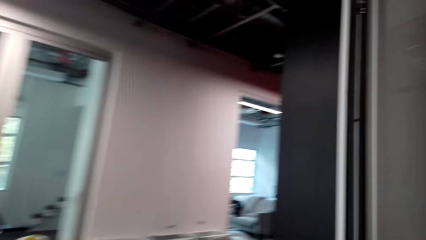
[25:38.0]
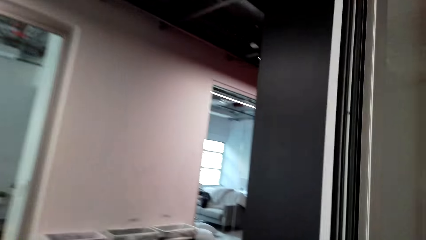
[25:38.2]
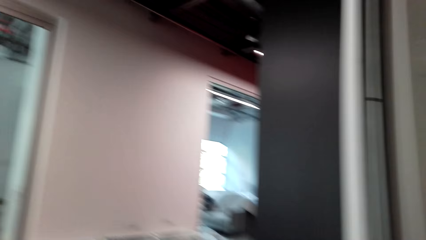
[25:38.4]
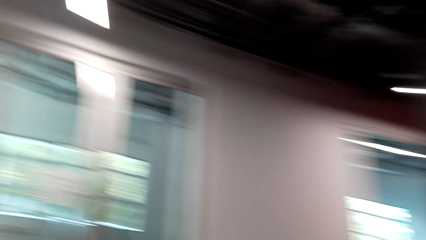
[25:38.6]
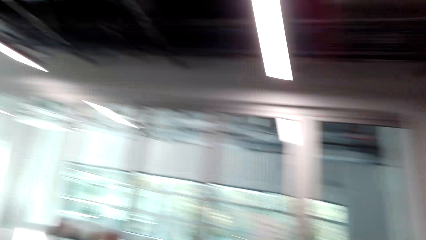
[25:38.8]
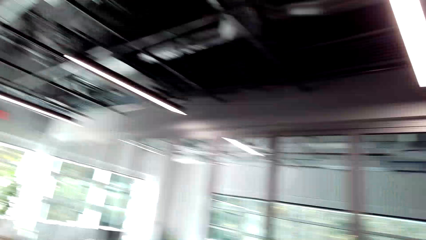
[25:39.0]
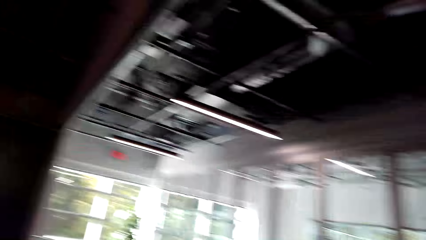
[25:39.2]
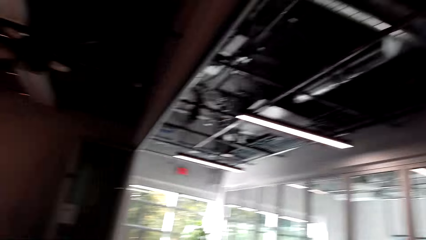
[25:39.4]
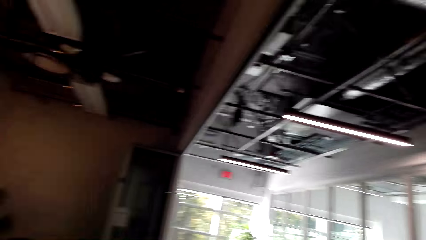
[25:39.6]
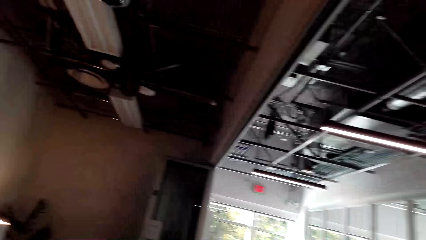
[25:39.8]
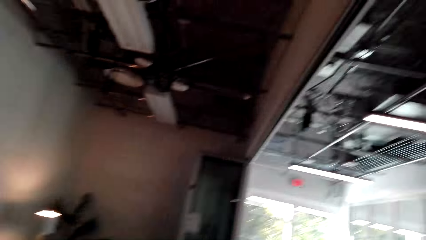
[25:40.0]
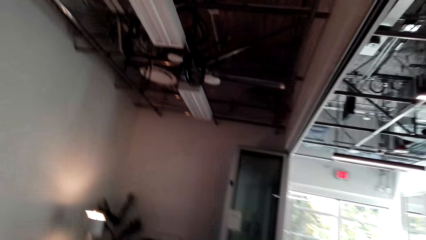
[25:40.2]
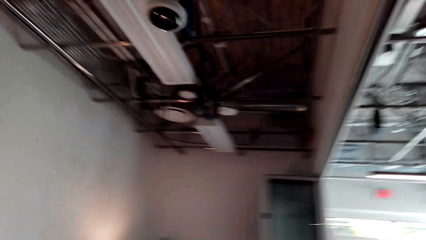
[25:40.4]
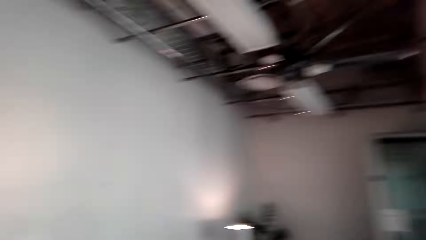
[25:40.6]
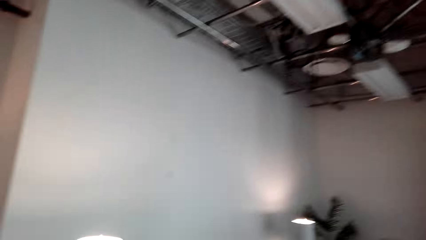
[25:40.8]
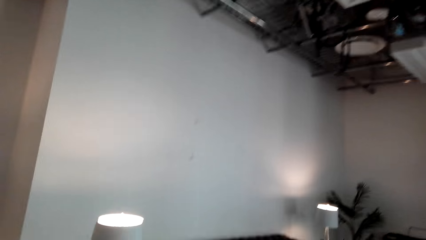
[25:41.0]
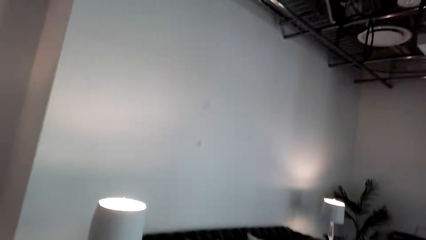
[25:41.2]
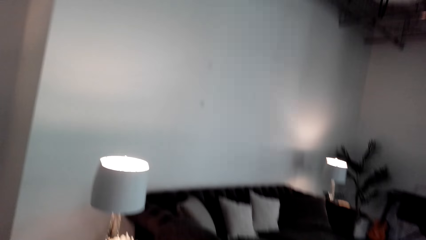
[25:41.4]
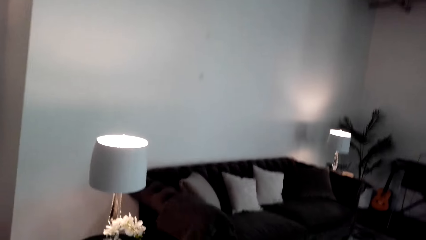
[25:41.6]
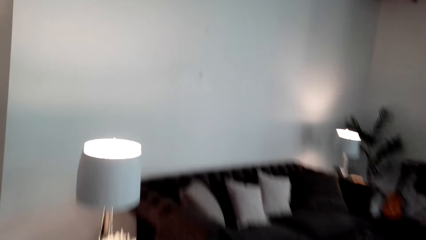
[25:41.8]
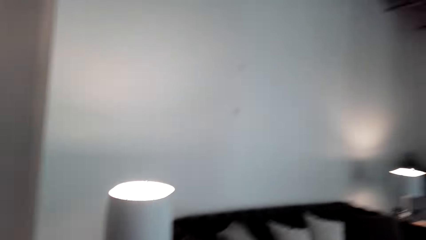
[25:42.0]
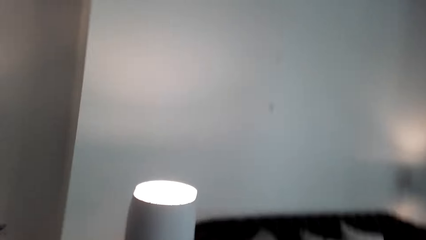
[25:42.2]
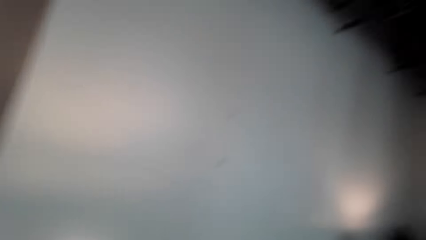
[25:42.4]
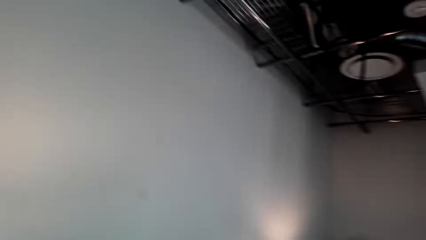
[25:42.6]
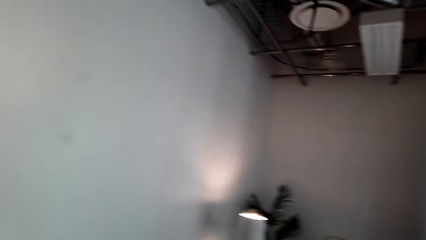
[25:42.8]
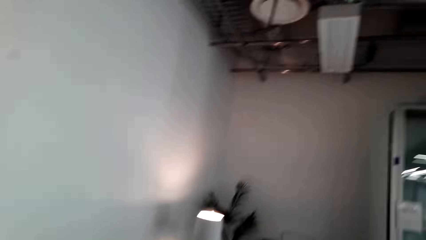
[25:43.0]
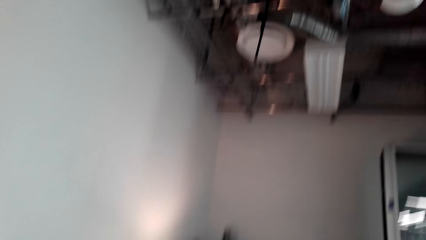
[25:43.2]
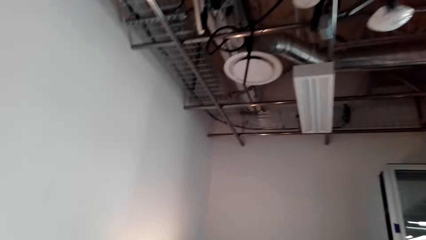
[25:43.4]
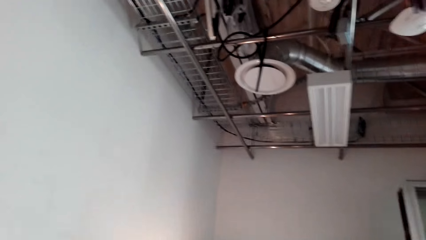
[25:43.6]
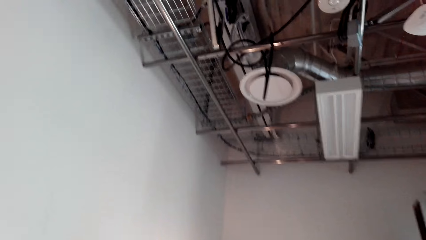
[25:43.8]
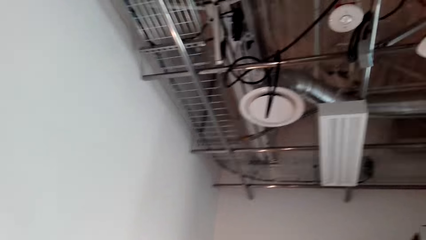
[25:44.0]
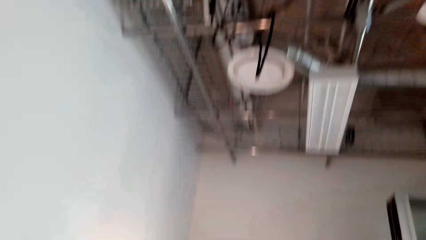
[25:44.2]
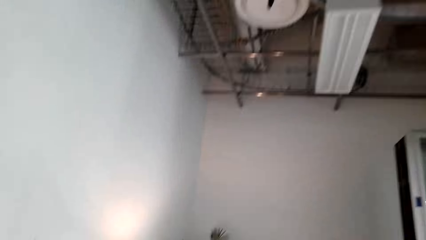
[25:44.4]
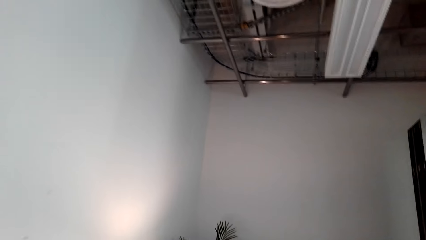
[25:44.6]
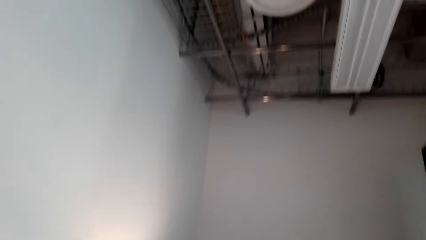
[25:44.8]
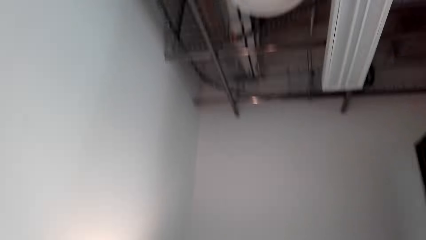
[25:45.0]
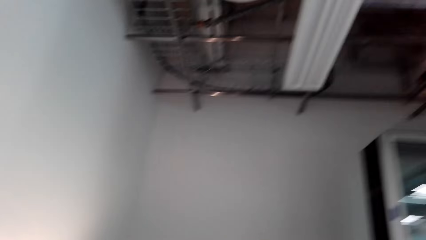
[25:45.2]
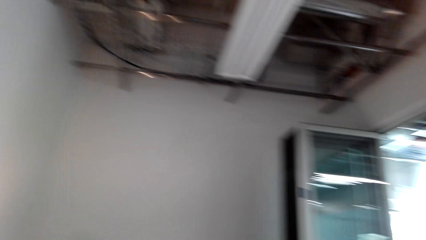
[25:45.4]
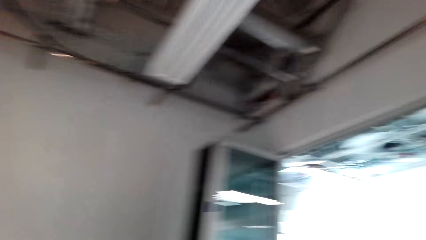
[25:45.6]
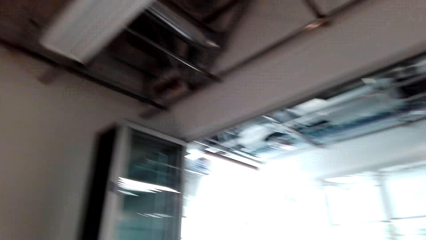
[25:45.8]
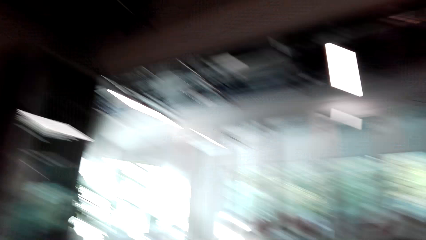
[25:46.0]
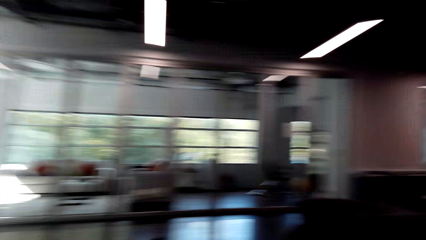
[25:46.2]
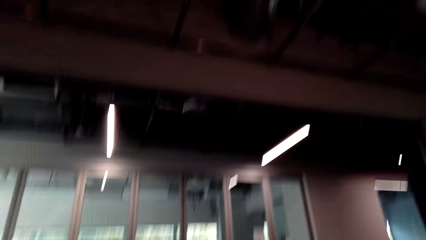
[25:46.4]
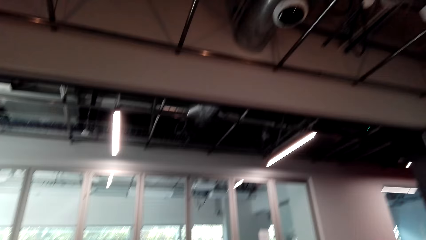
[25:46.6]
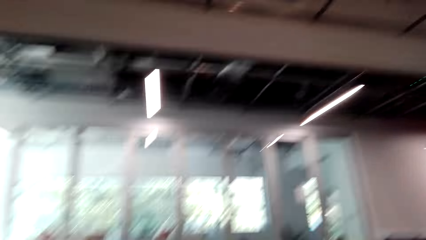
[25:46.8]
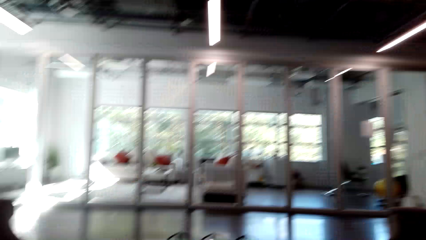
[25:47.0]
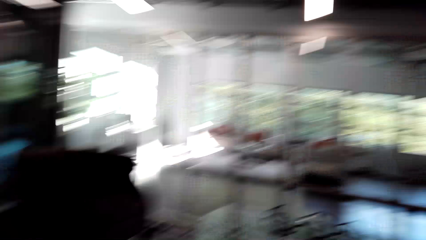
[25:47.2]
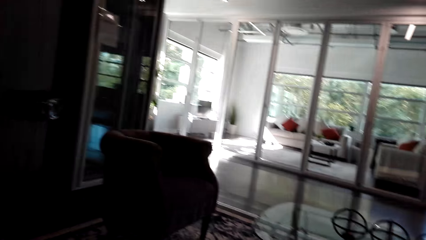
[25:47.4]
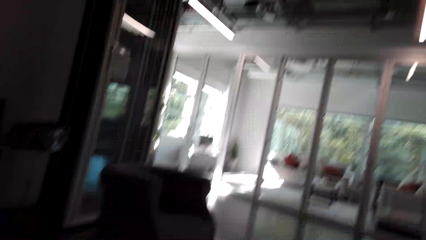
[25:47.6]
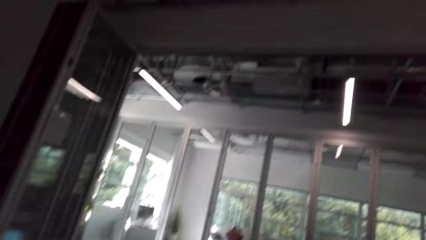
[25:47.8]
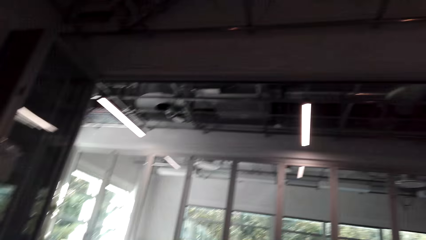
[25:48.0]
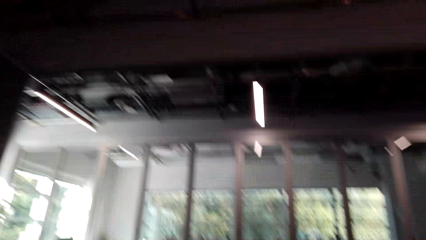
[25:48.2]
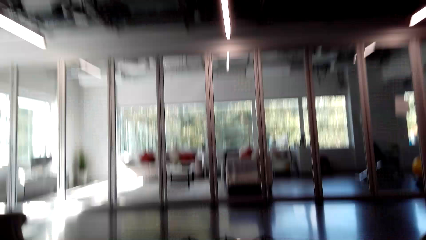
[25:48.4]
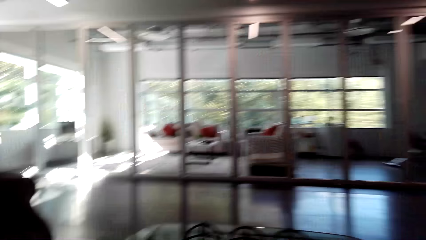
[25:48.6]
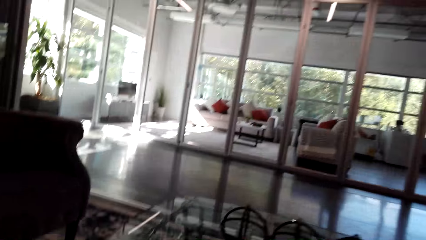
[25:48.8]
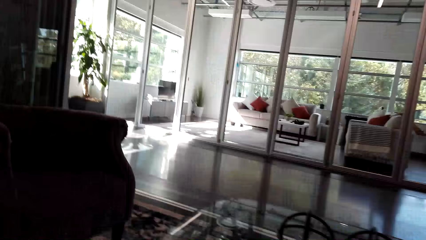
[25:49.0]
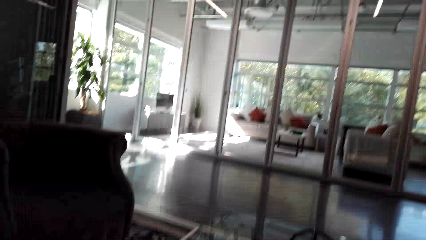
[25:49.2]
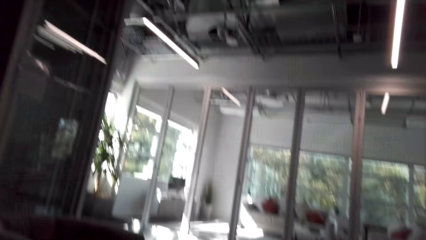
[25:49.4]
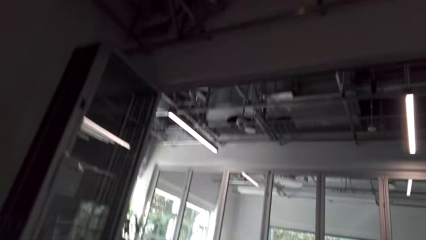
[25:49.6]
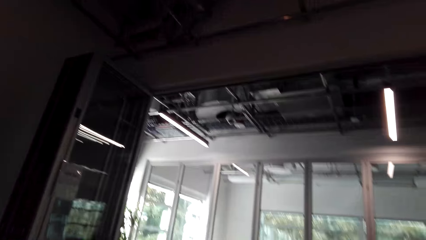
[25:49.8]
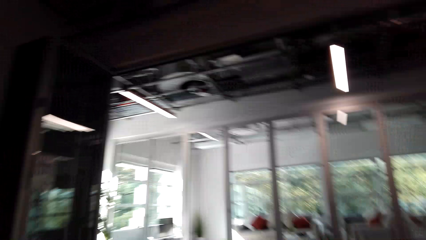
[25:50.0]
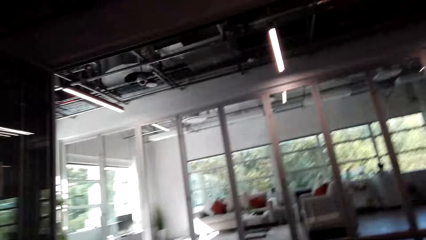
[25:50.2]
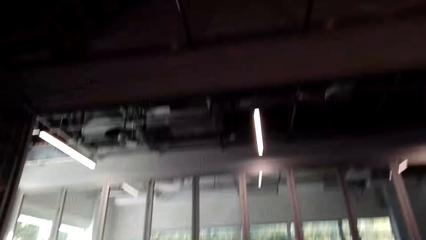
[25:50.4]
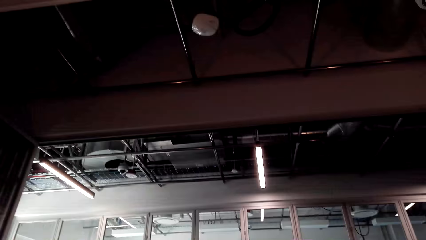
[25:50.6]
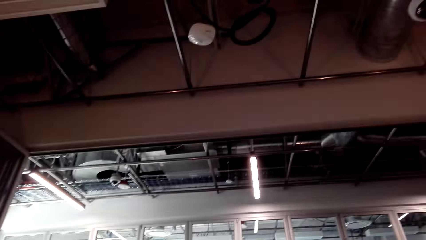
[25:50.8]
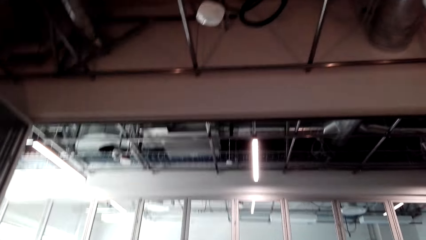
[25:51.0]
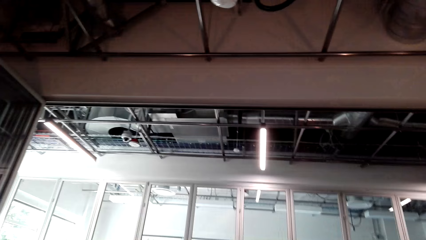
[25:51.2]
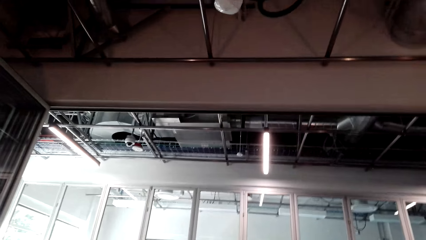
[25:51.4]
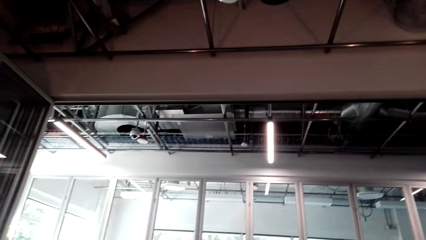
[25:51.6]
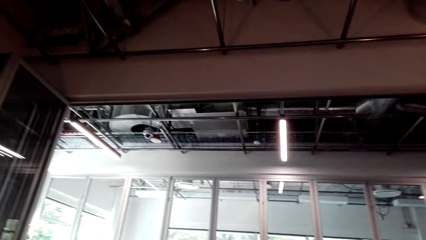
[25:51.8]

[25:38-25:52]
The camera wearer turns around. They walk towards the sofa. They sit down on the sofa. They look around.

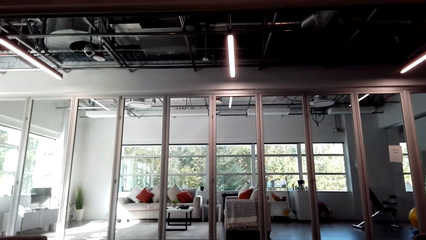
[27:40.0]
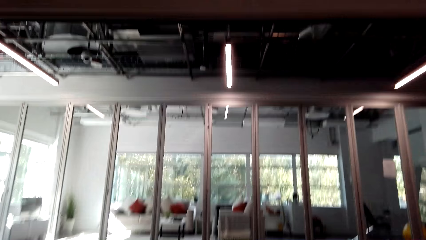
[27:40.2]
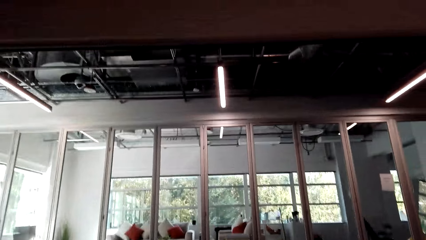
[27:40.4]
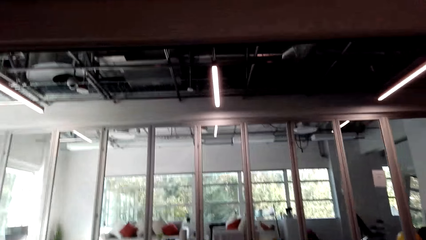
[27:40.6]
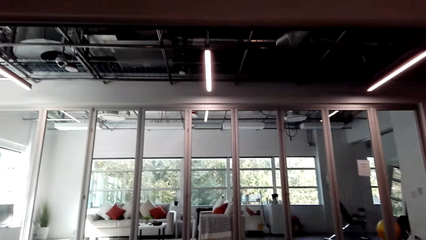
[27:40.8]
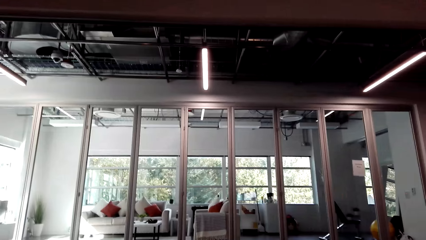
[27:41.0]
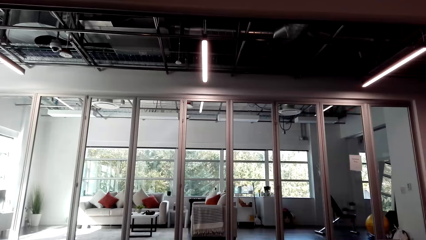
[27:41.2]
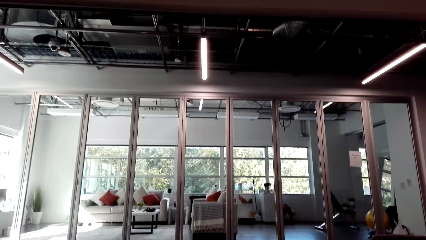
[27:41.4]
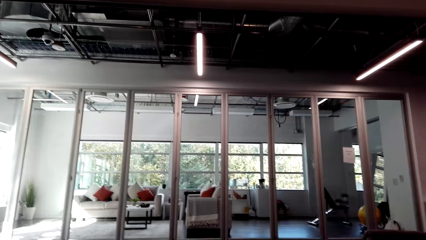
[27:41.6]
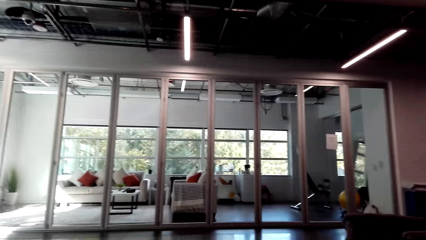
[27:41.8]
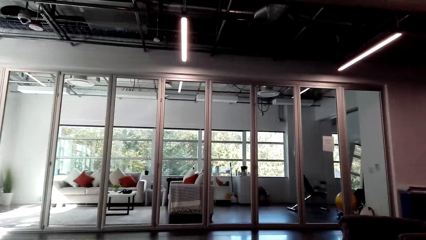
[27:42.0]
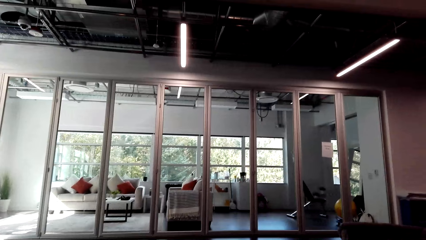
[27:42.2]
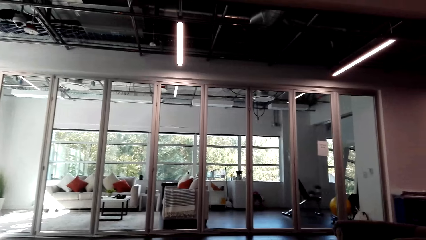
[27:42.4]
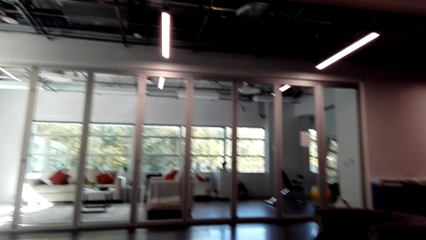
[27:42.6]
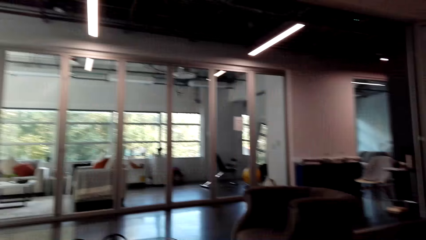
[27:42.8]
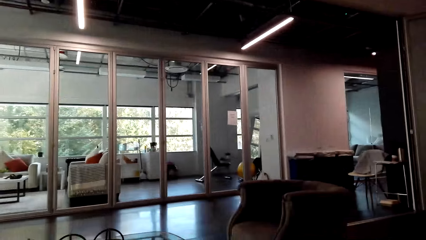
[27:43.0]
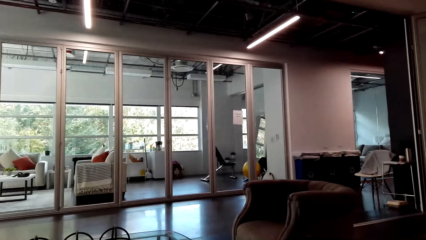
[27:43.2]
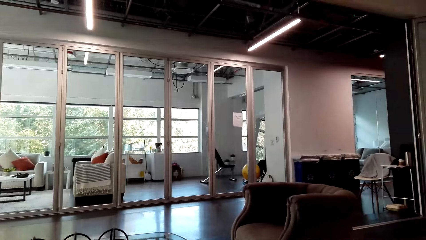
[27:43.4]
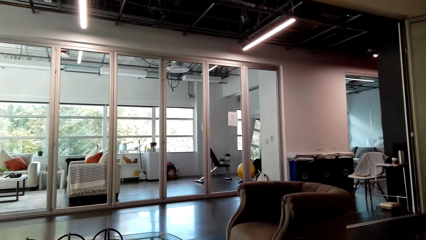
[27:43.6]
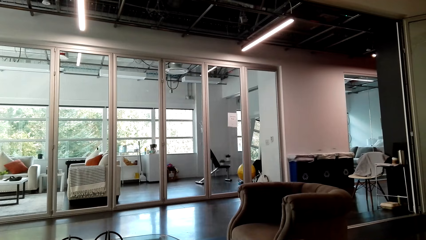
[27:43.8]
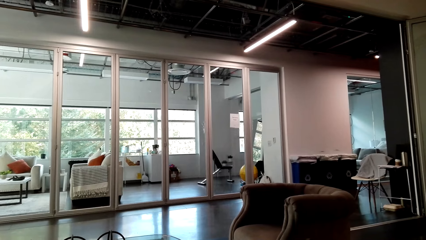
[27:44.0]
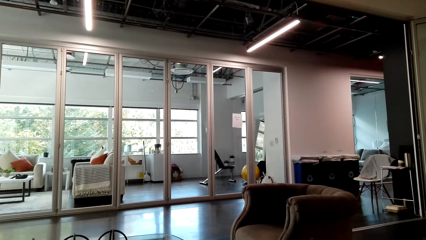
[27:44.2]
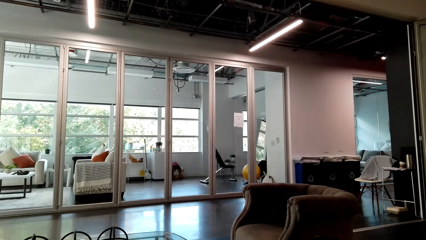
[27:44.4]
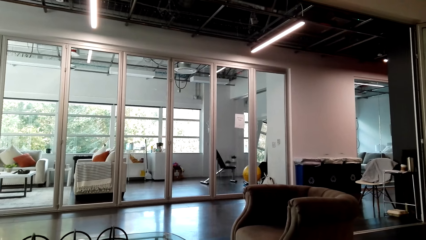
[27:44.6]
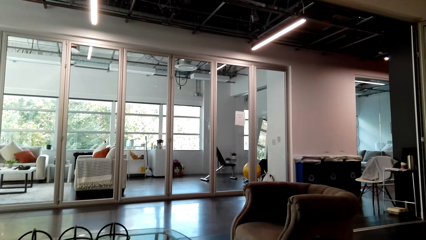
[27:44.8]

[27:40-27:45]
The camera wearer moves her head.
